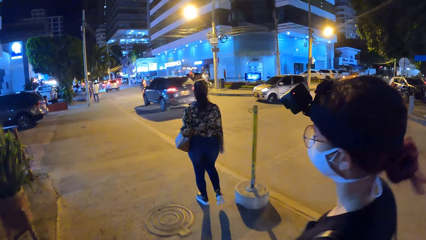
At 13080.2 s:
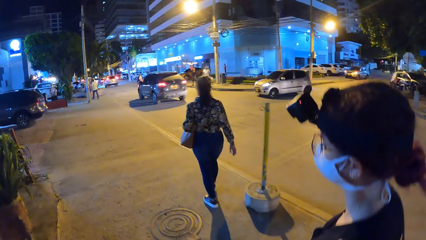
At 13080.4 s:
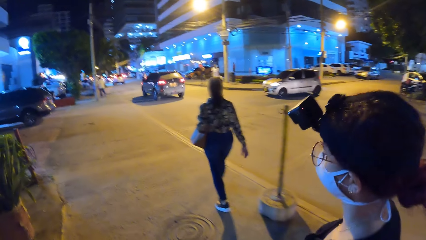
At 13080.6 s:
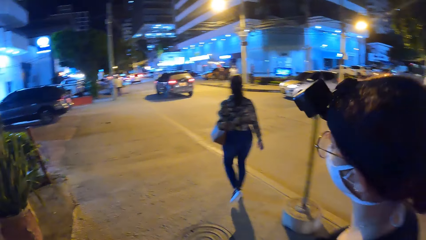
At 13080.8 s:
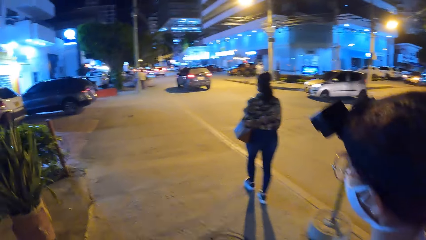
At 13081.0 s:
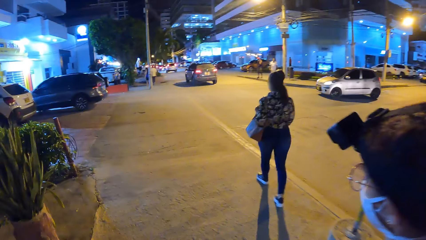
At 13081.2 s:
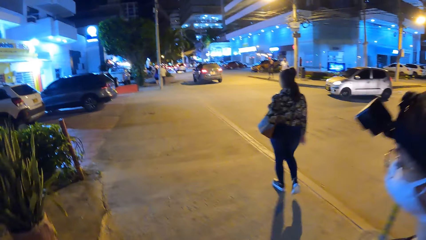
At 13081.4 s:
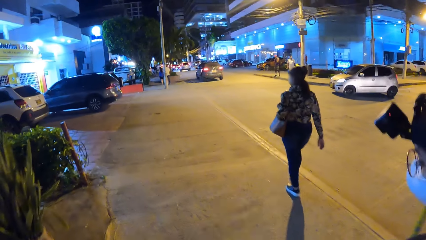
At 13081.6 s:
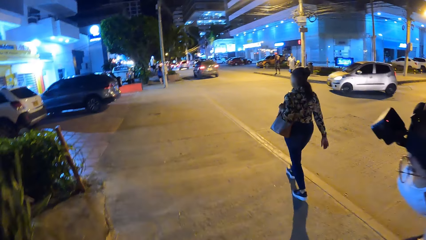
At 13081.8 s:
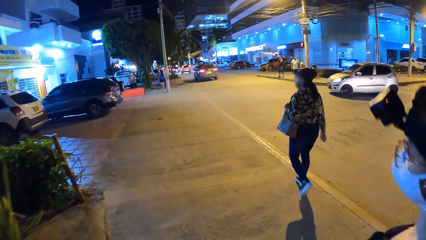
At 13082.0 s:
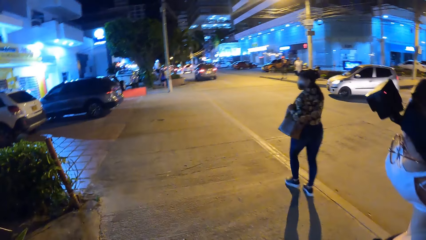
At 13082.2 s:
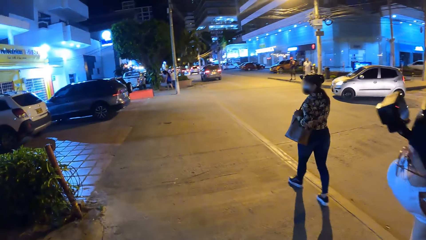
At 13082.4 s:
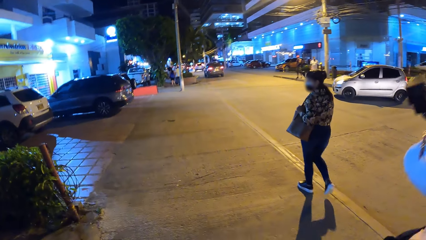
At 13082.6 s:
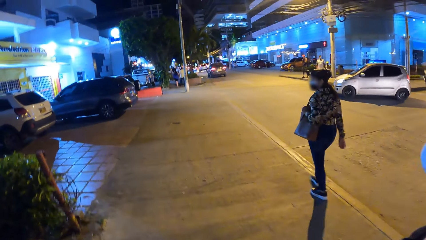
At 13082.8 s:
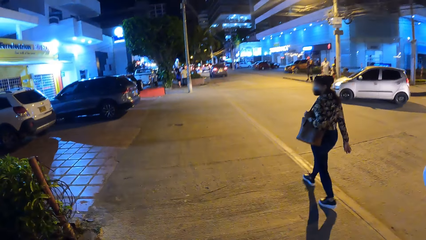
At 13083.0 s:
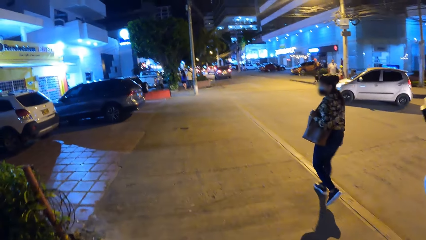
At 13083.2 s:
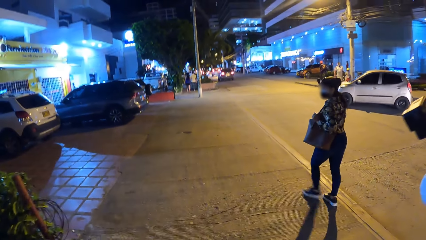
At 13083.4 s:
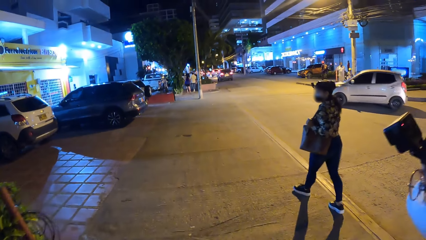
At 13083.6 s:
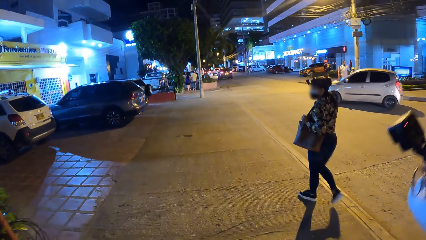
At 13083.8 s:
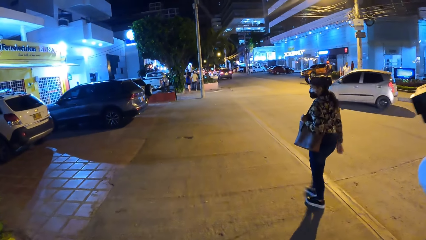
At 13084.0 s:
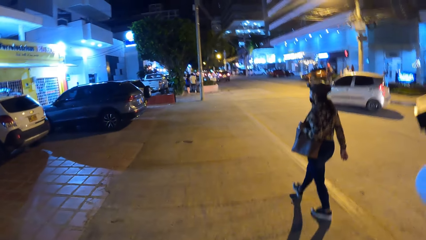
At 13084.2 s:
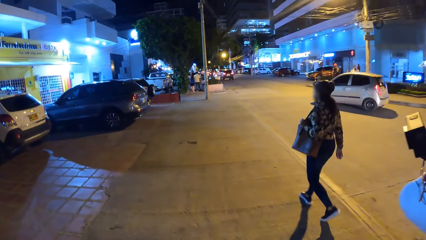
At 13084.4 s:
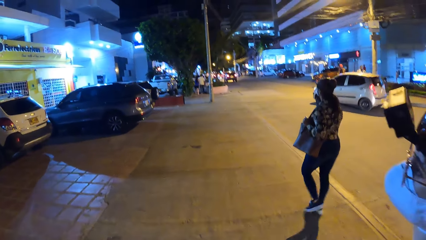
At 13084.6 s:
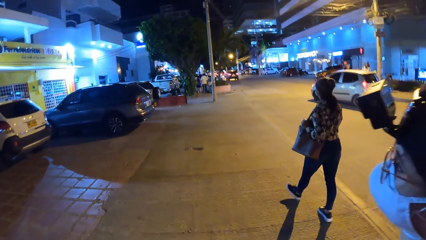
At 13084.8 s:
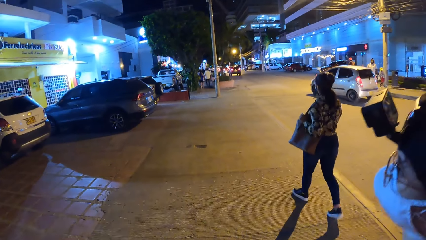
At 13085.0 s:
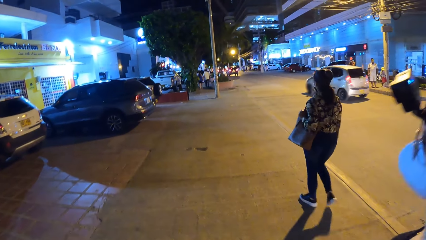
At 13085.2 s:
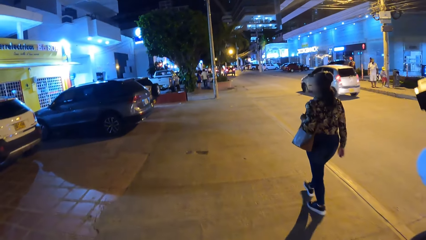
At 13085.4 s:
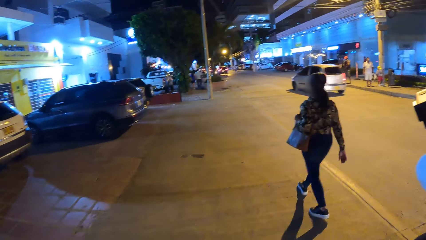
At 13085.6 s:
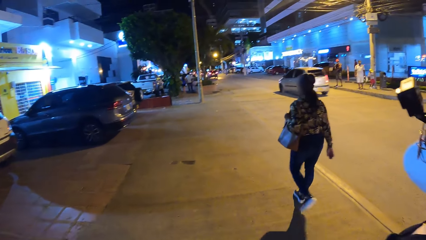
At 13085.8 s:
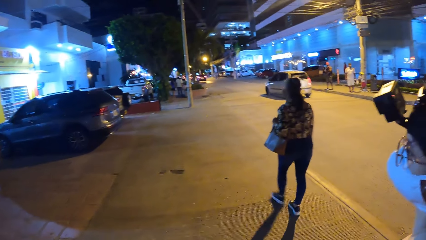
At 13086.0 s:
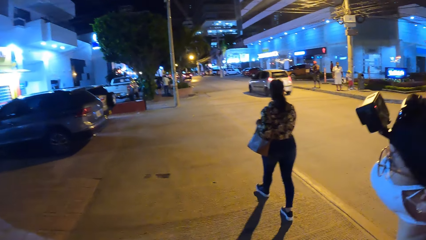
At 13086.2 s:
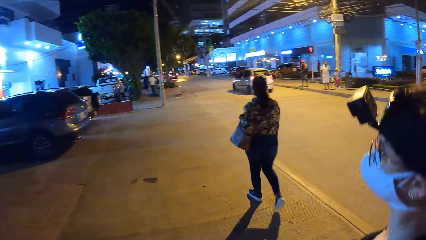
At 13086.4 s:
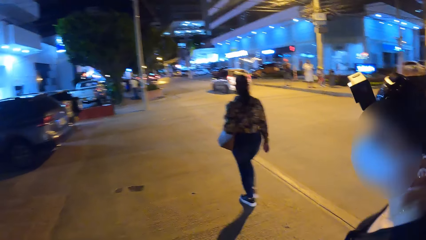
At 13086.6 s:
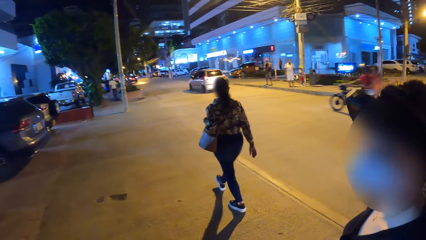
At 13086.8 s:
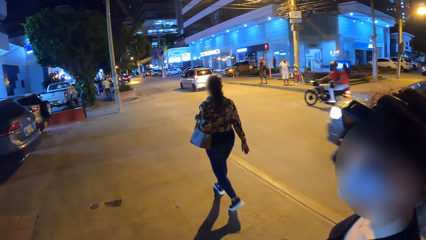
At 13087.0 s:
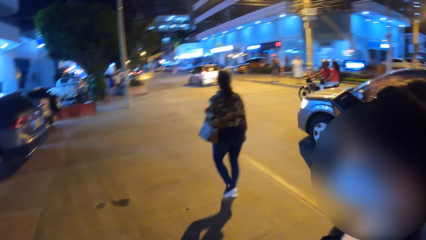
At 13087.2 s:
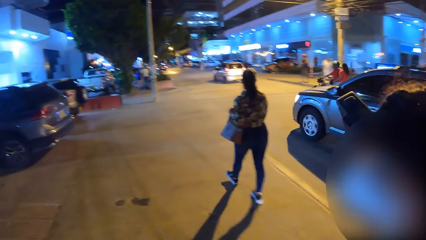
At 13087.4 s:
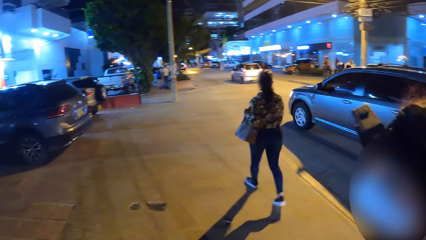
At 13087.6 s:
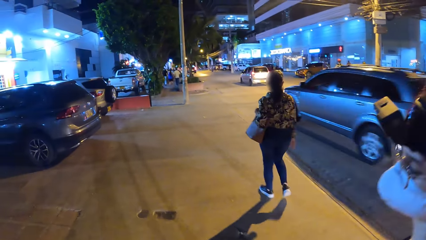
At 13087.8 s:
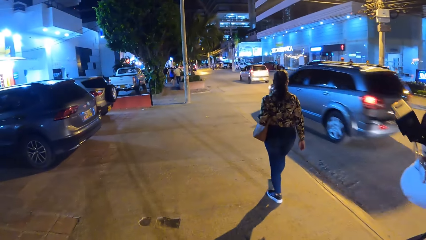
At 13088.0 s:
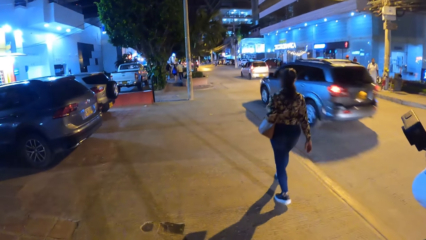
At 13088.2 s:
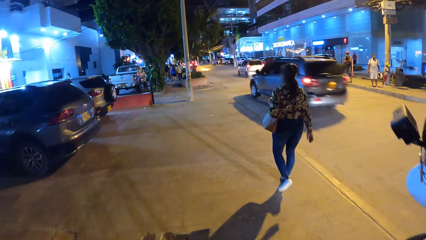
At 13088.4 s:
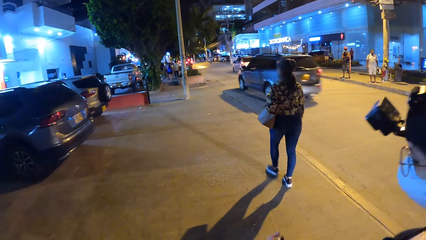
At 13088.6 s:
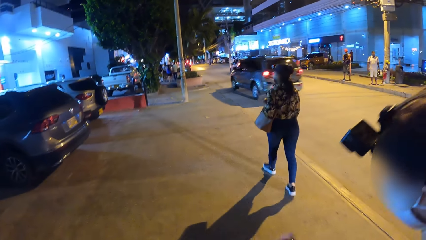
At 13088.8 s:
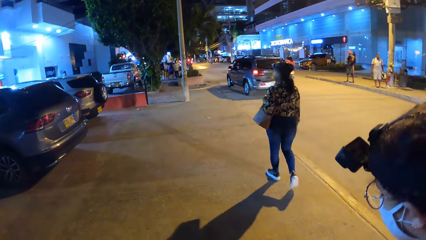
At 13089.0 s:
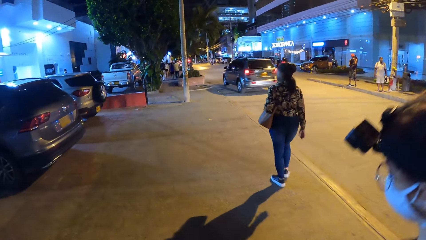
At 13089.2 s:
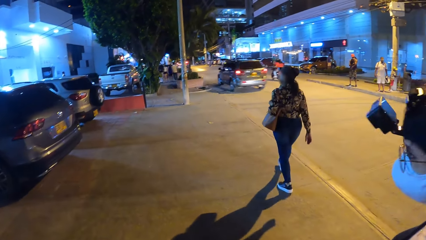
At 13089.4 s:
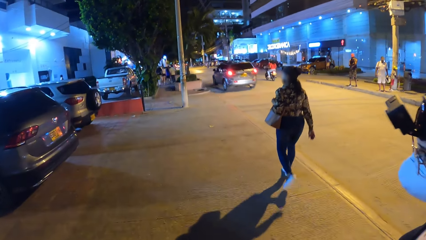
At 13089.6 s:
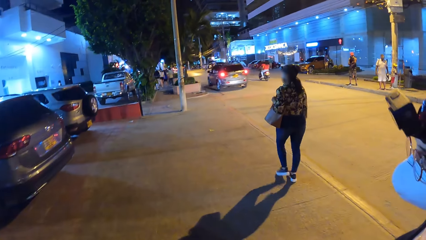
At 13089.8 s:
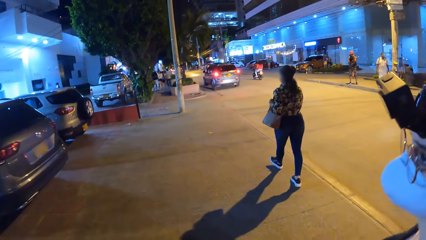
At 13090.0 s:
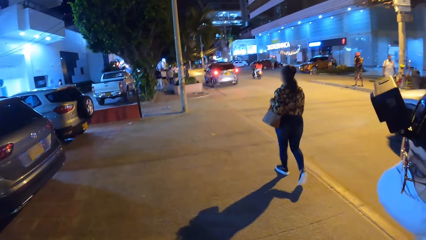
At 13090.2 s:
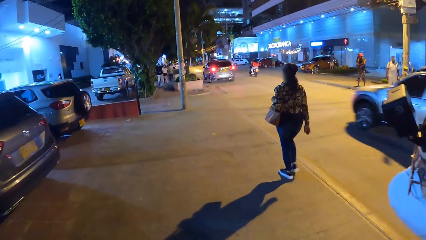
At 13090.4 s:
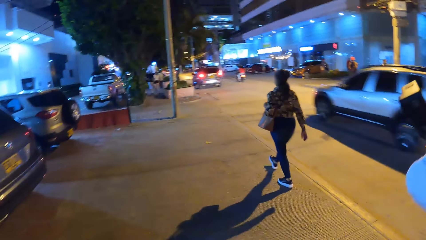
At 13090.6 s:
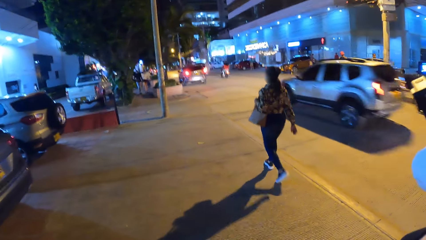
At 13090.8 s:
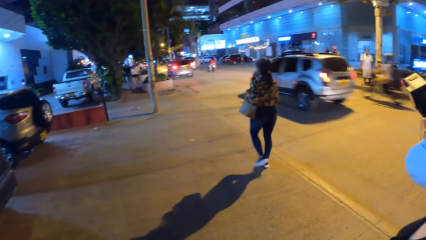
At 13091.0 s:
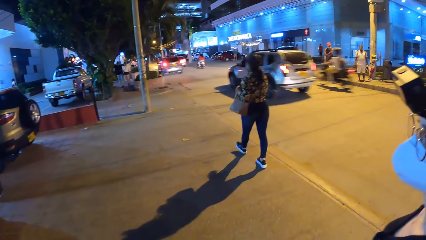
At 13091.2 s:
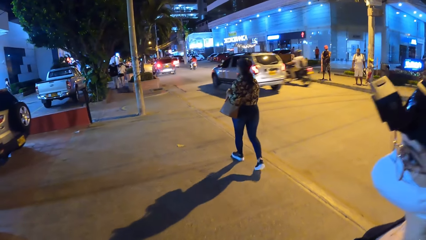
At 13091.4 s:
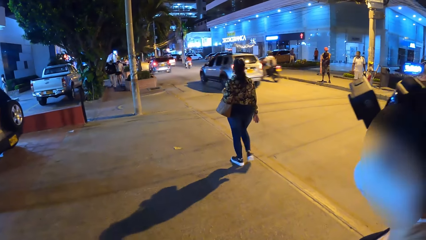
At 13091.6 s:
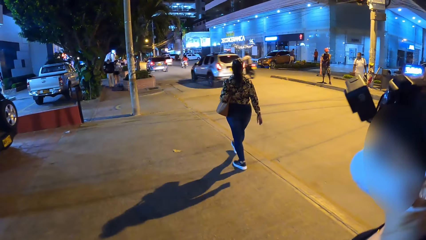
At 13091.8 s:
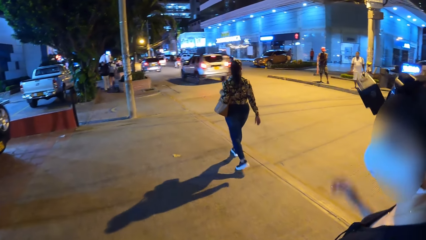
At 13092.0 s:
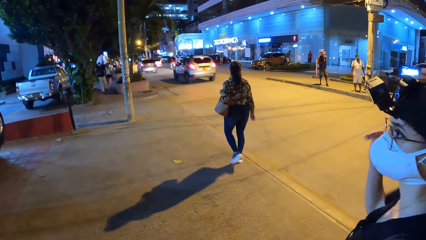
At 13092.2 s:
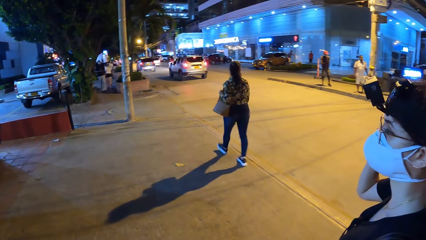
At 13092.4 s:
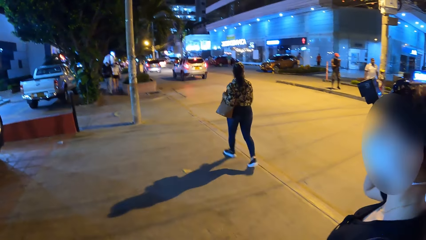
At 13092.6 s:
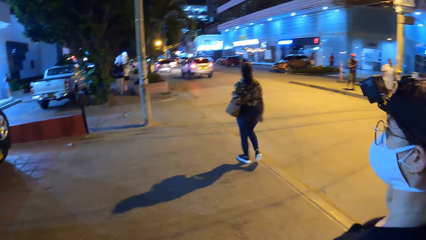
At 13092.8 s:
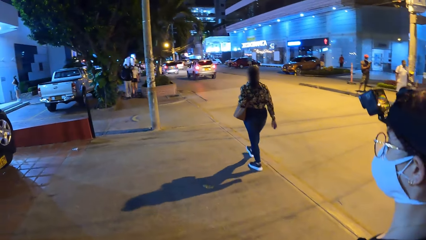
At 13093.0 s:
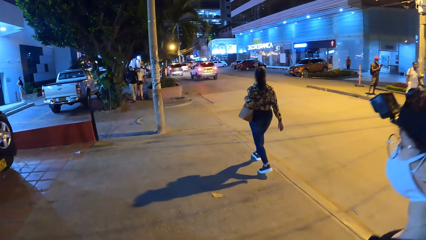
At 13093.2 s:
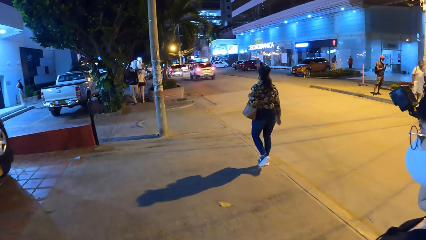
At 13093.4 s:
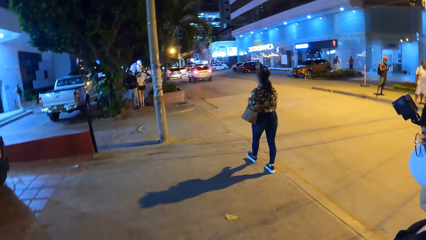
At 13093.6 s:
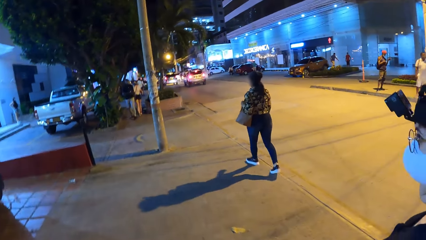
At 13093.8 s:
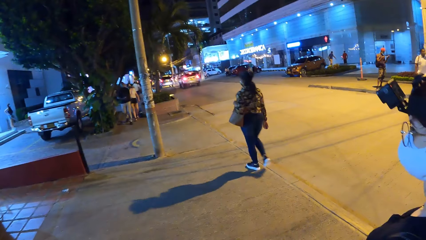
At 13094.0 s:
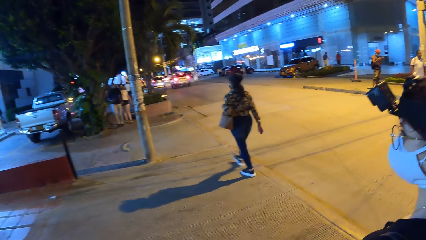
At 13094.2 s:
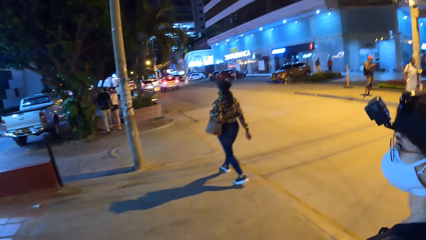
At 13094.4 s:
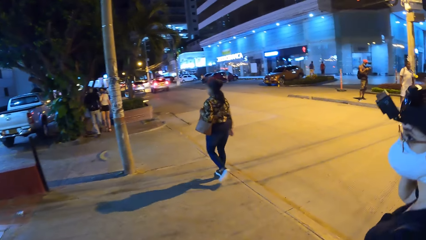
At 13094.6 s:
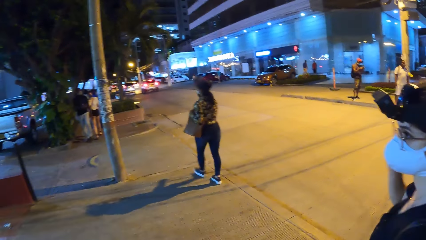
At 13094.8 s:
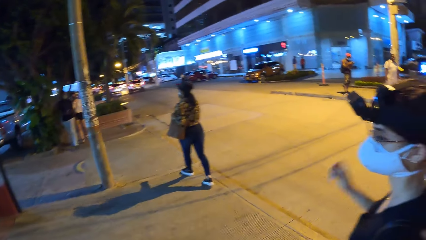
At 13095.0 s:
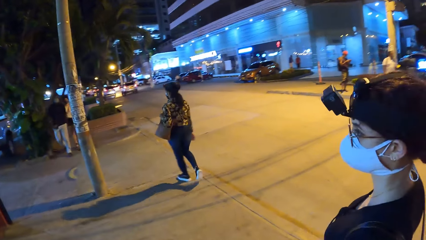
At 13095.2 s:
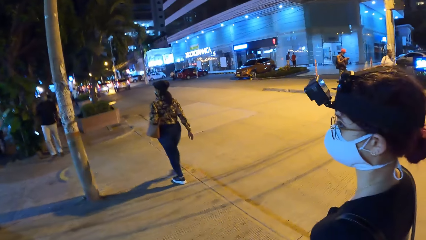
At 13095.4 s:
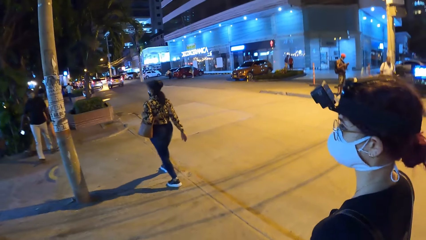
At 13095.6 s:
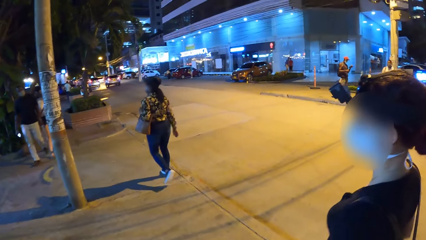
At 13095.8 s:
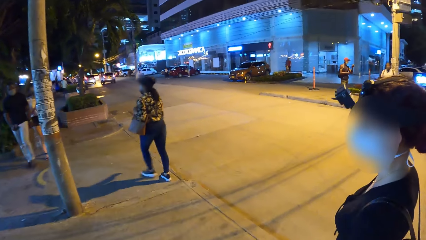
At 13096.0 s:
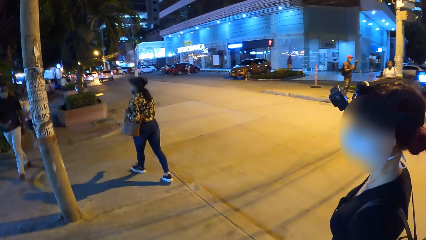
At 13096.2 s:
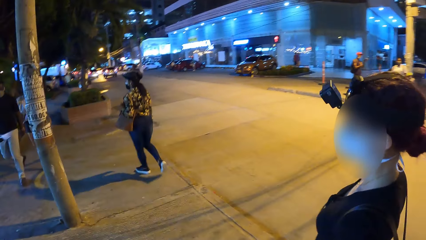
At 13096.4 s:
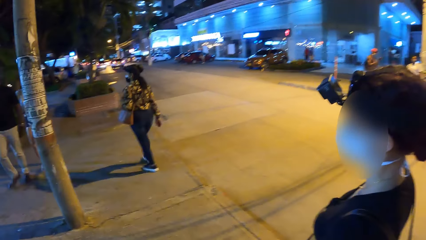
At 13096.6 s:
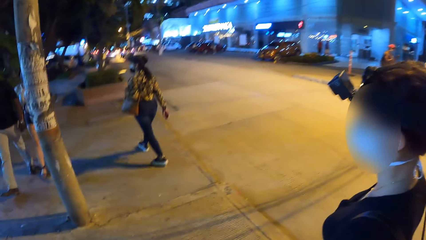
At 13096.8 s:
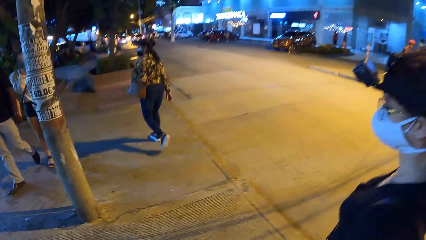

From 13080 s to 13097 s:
A woman looks around. Another woman looks around. The other woman adjusts a camera.
